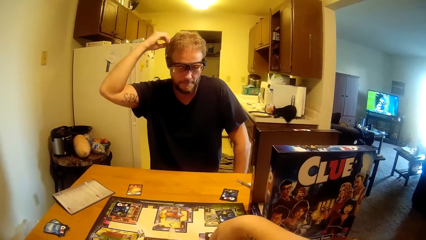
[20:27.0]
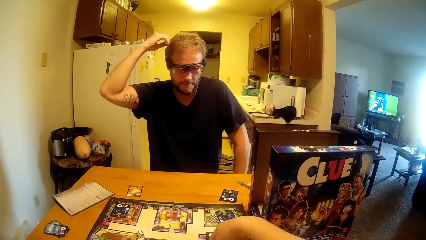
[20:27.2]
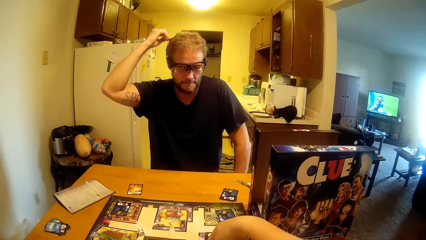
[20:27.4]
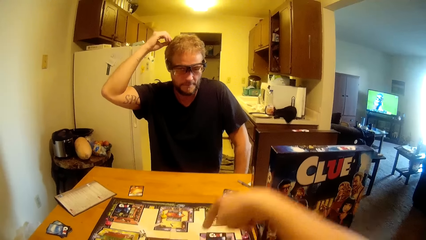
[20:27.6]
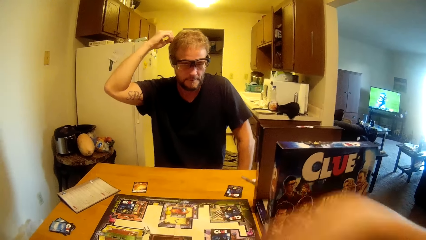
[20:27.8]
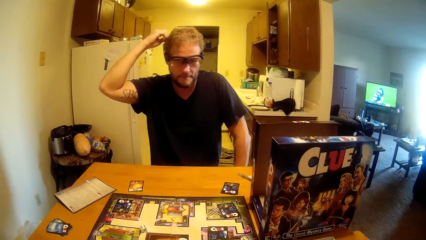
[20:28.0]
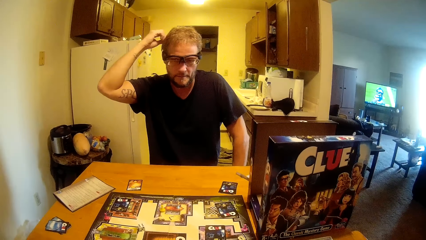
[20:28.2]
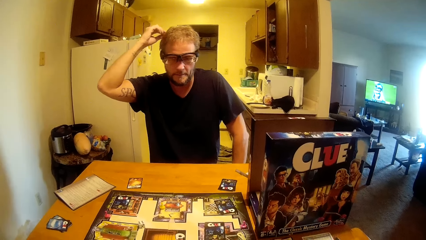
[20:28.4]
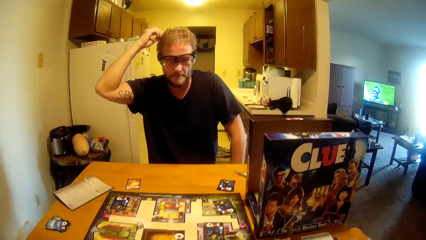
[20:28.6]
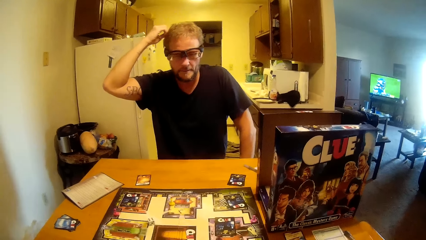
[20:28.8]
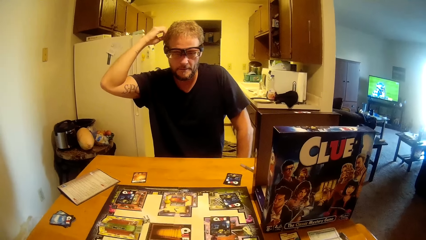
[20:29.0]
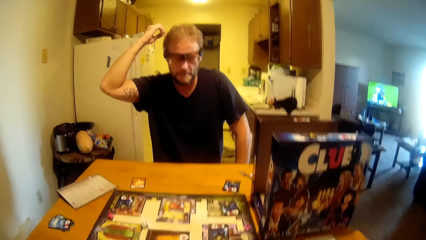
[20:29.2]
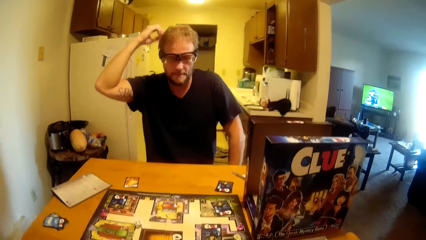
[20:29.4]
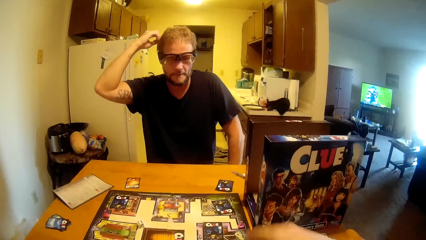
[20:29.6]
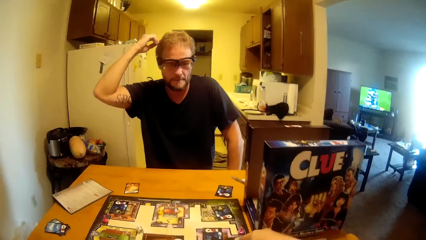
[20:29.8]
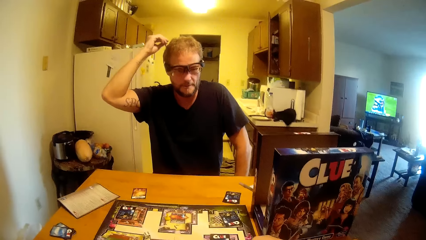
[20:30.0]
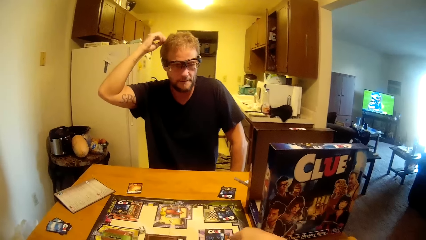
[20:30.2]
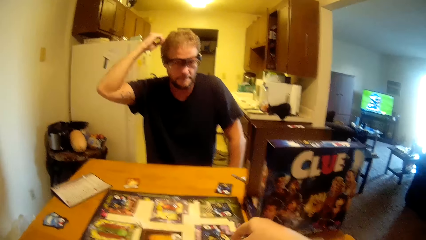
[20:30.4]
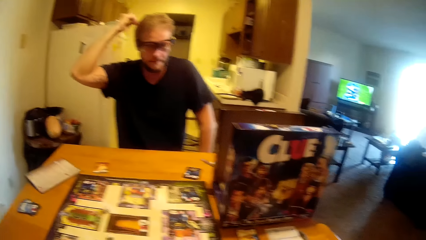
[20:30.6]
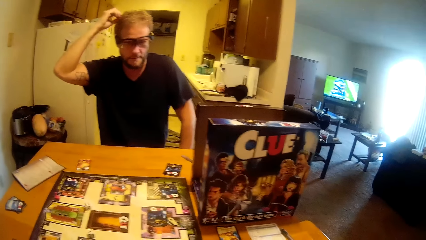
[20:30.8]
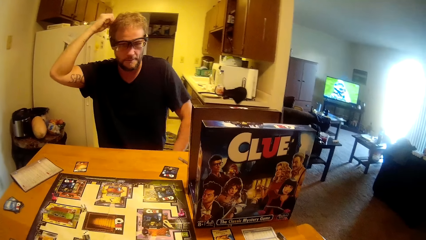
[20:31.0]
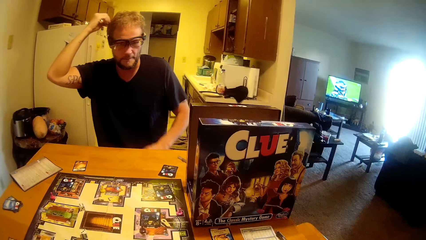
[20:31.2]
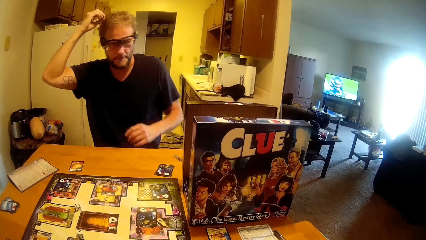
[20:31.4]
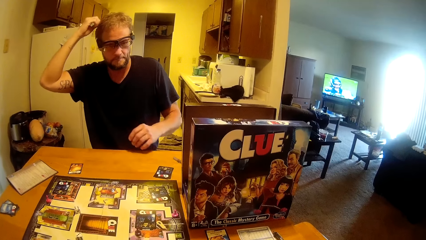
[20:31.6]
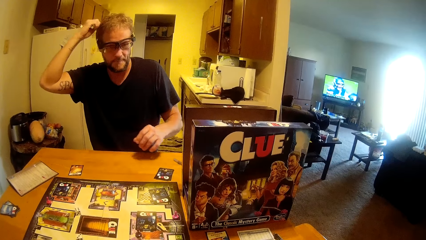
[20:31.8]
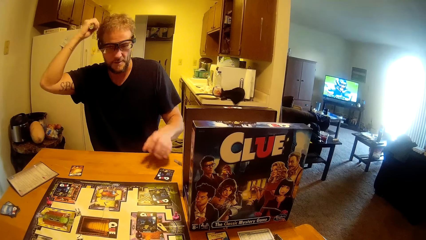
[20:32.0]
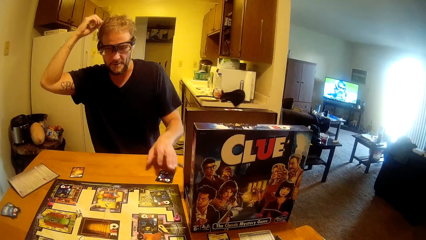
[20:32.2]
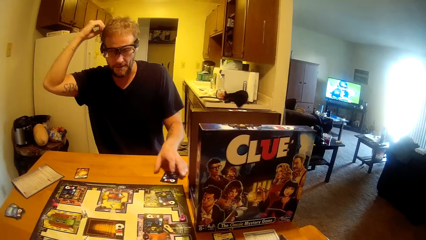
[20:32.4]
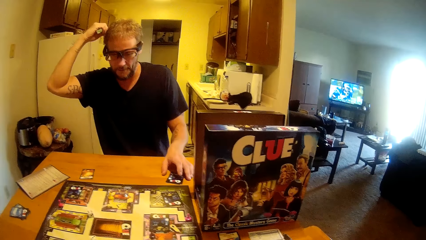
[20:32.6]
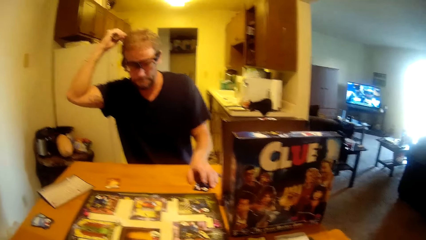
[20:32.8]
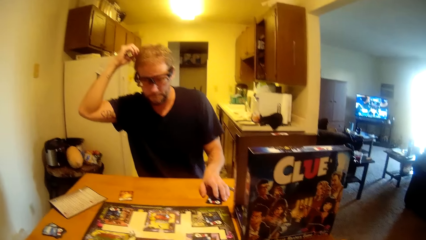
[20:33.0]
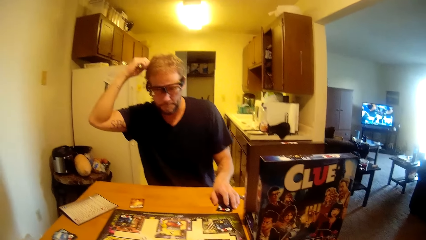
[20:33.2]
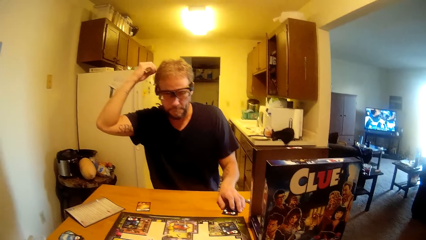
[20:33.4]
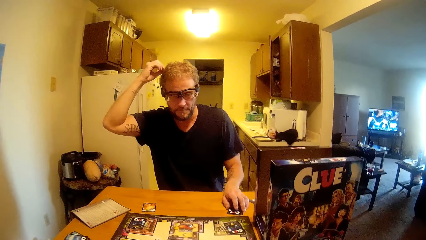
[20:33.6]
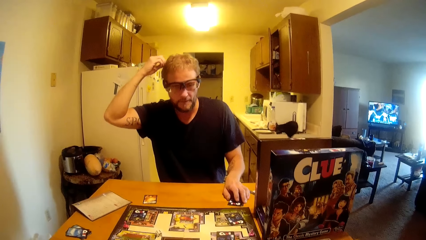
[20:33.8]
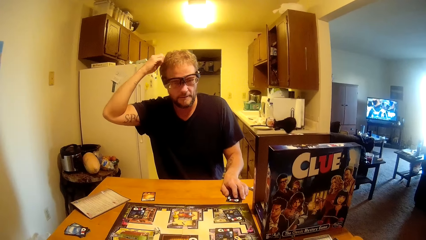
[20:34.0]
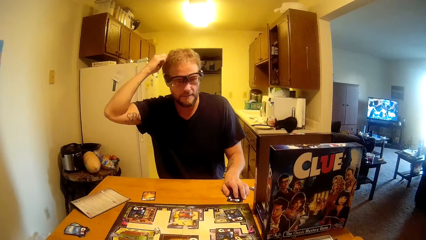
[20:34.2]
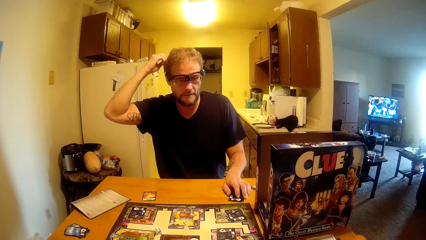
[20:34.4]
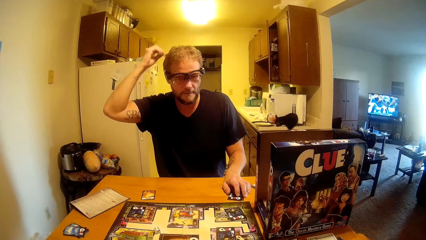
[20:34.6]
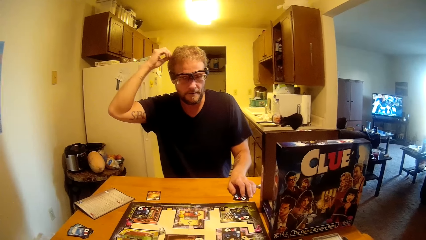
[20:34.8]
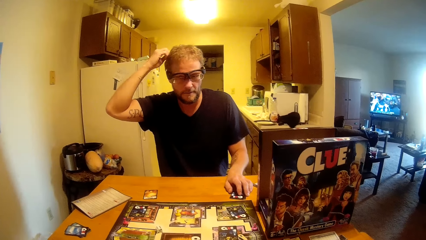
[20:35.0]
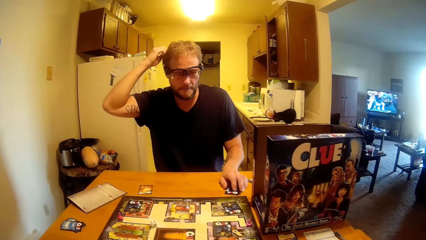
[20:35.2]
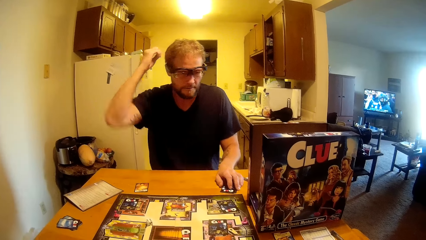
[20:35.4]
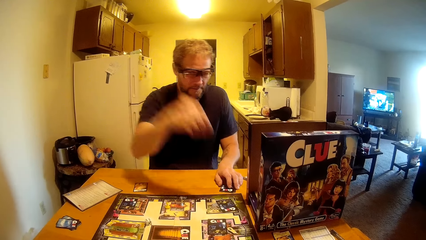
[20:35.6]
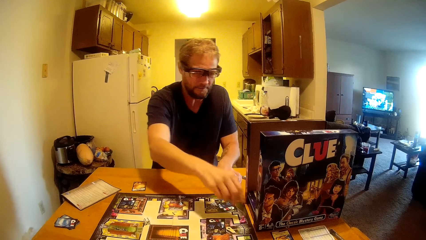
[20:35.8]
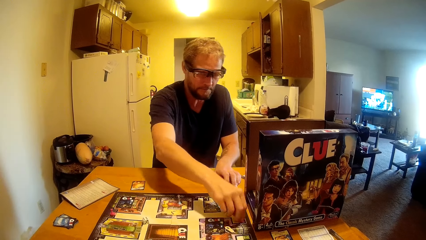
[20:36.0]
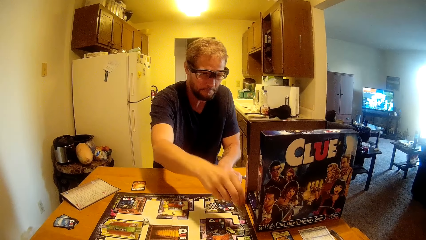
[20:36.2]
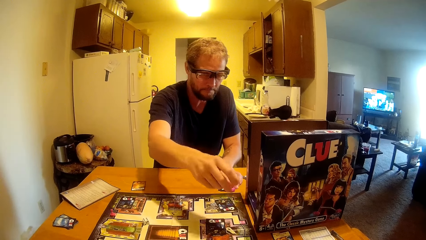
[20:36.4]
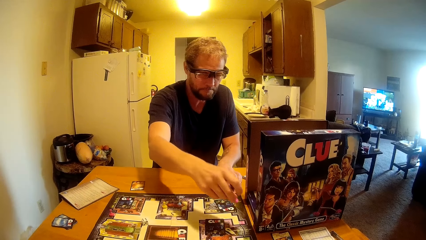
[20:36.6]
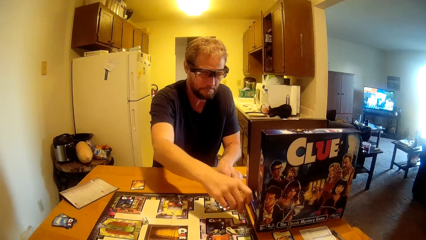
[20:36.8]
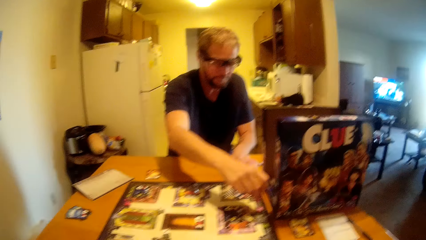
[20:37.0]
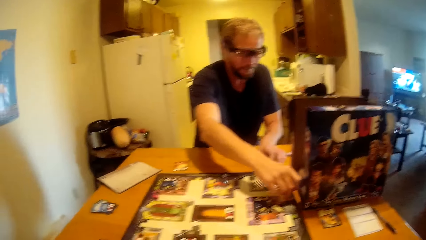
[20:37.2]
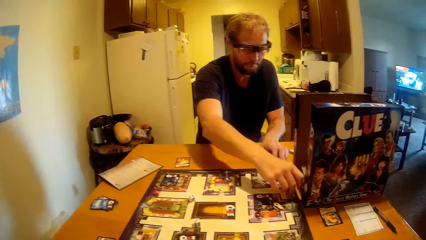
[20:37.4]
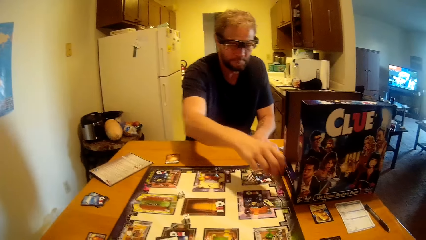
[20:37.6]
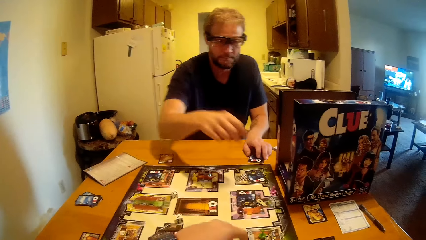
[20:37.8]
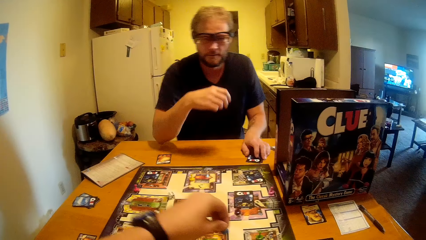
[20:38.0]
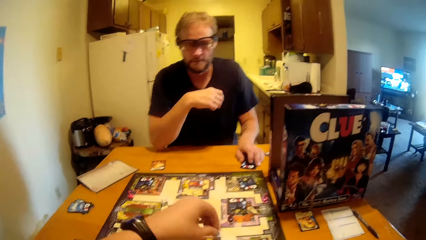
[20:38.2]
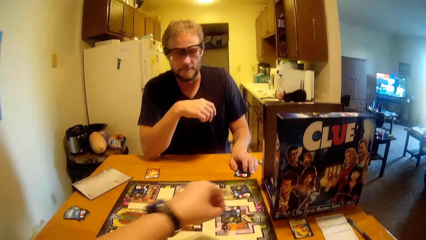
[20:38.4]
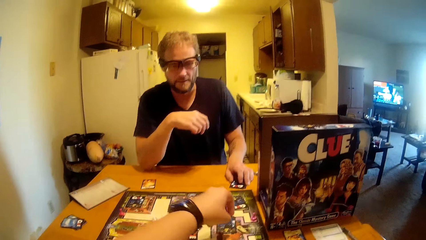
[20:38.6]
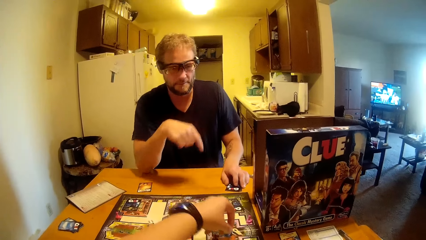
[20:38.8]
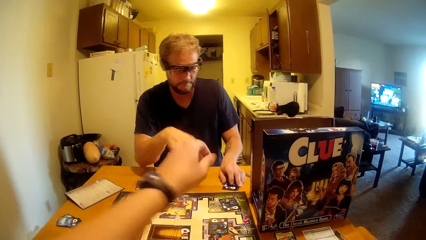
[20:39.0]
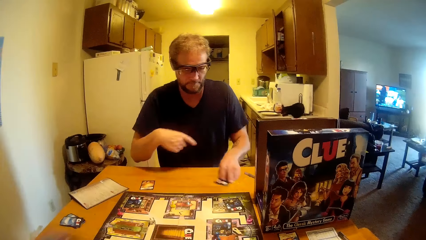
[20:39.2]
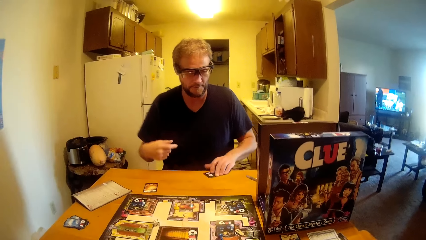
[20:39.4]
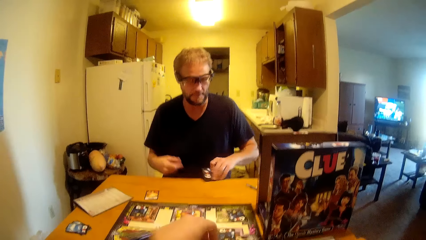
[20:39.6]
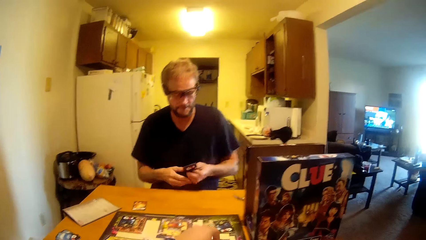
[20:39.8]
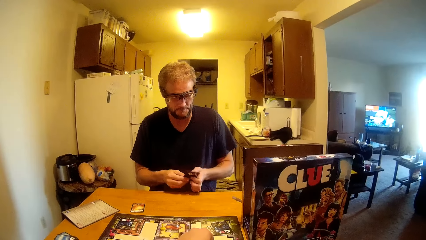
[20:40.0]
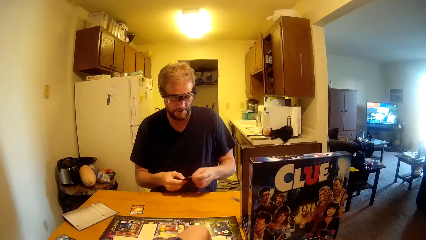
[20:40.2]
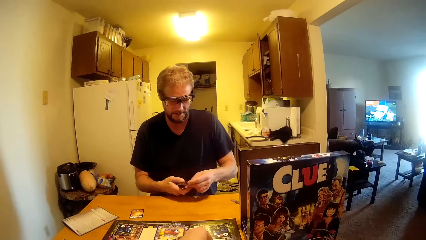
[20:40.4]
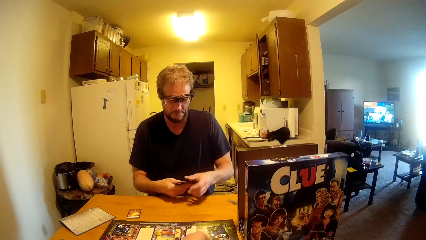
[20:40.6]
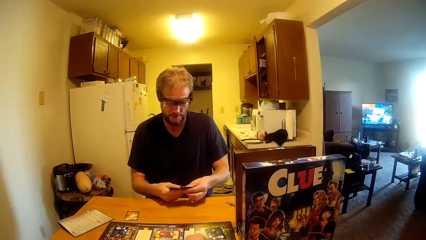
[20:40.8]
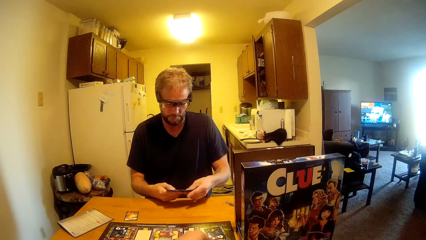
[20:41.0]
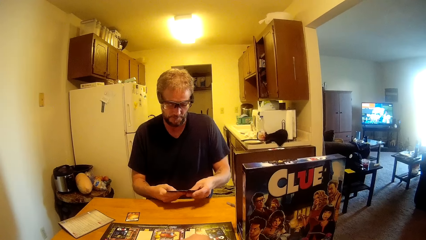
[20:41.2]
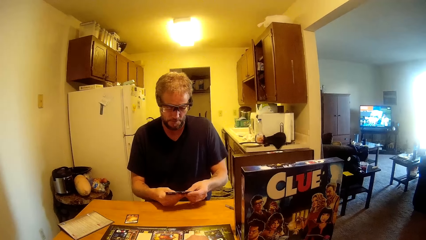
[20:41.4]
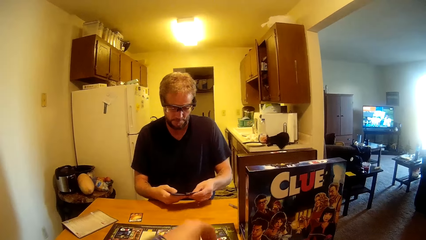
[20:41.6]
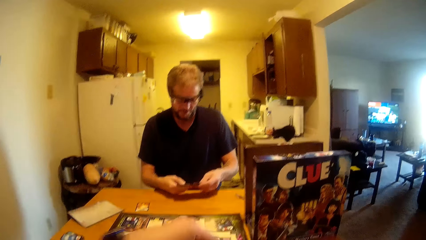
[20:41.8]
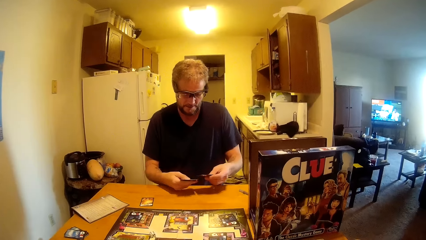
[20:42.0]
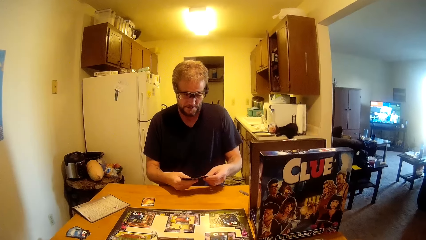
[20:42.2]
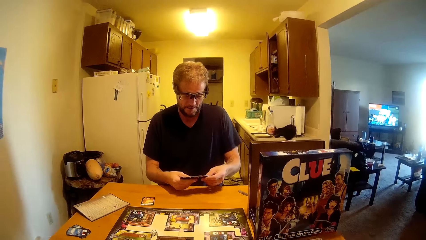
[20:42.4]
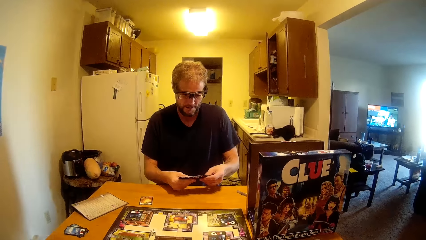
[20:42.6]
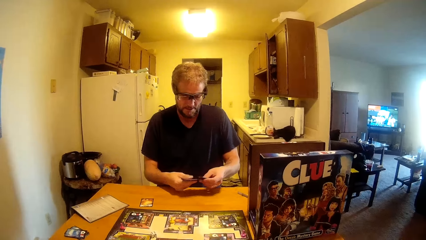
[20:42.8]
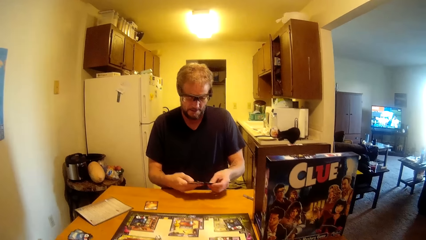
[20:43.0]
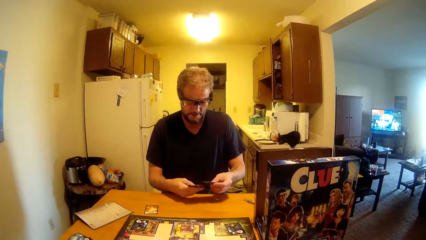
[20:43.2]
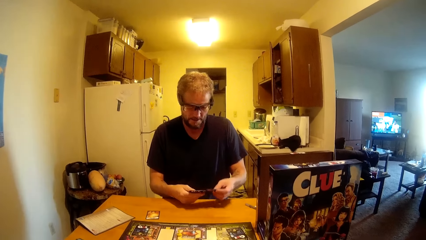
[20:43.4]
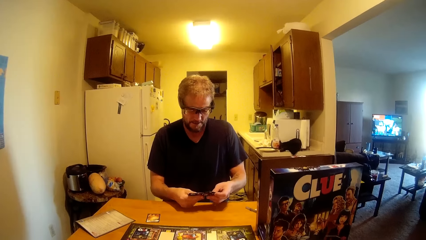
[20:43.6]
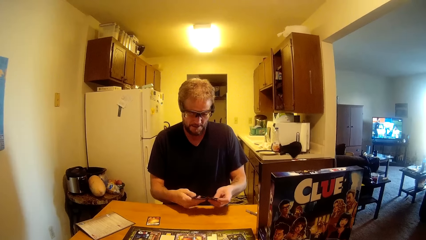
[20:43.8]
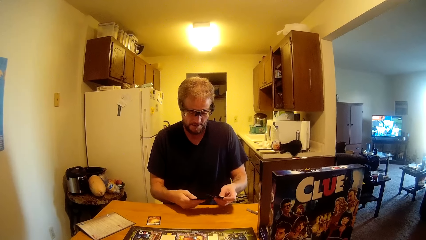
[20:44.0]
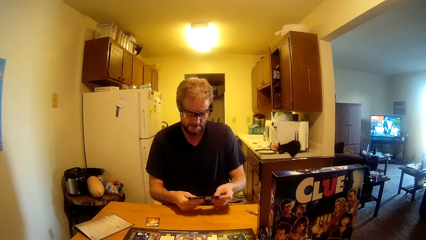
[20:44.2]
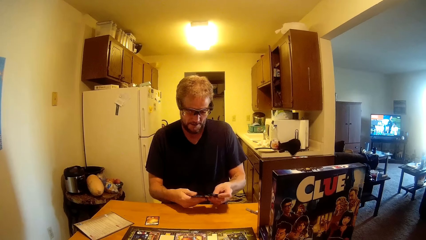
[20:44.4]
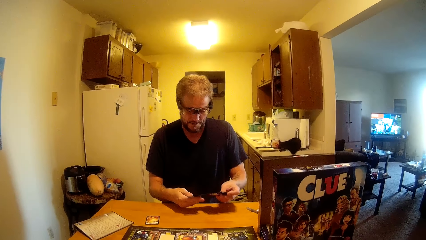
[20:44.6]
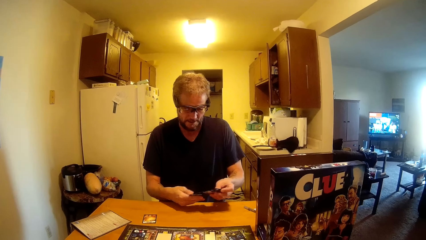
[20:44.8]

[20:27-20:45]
The camera wearer moves his hand. A man holds the cards on the table. The man touches the card on the table. He moves a pin on the table. The camera wearer moves the pin on the table. The man picks up the cards from the table. He holds the cards with both hands. He looks at the cards. The man talks to the camera wearer.
